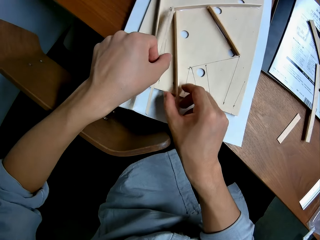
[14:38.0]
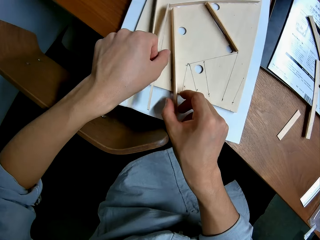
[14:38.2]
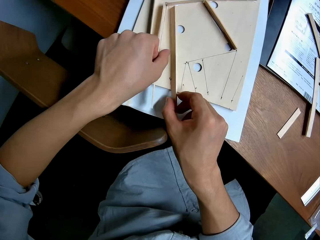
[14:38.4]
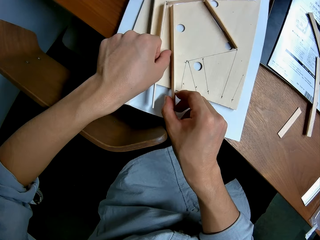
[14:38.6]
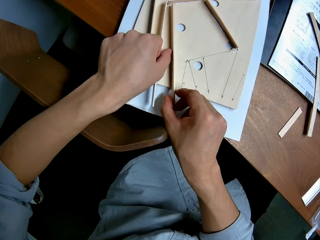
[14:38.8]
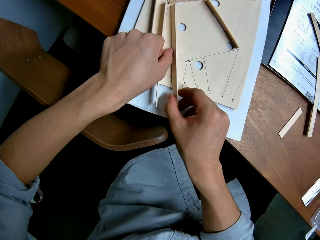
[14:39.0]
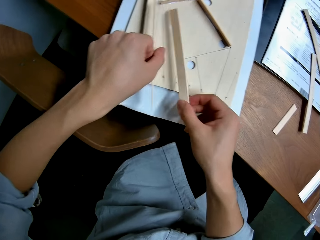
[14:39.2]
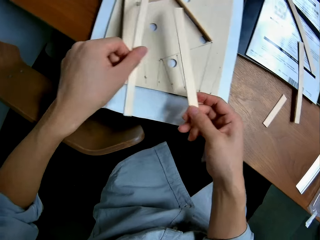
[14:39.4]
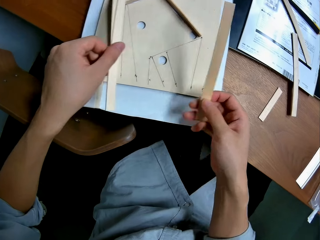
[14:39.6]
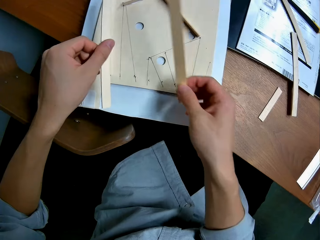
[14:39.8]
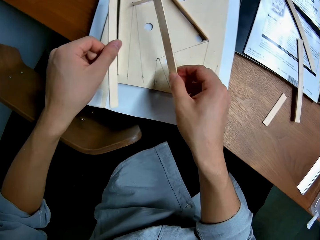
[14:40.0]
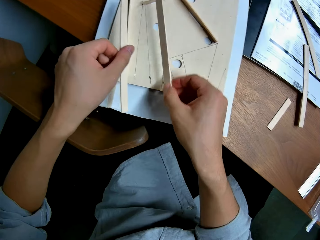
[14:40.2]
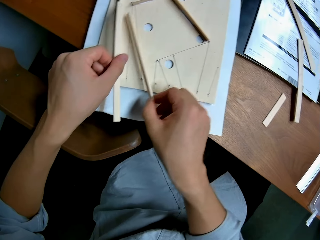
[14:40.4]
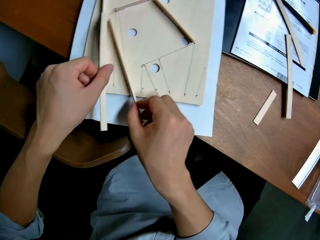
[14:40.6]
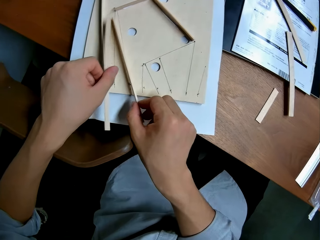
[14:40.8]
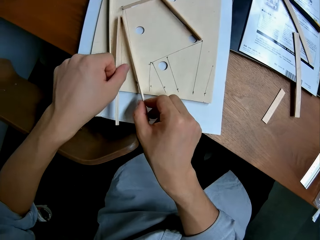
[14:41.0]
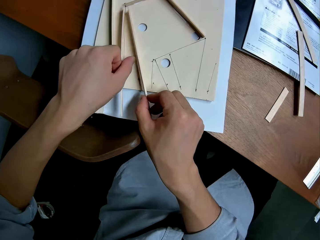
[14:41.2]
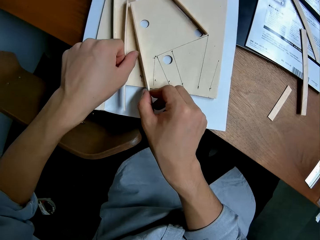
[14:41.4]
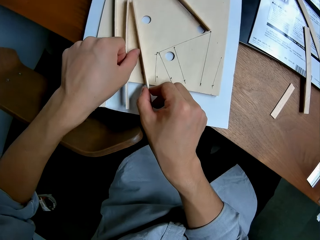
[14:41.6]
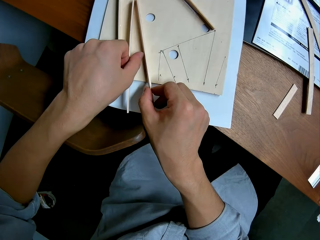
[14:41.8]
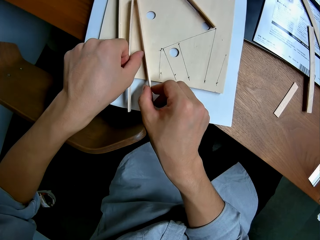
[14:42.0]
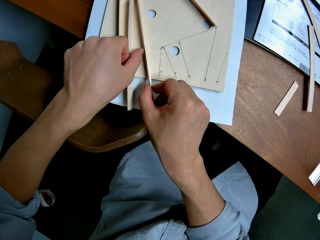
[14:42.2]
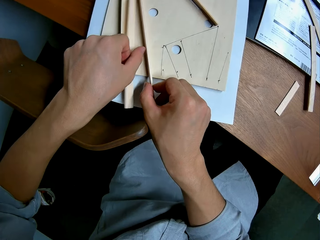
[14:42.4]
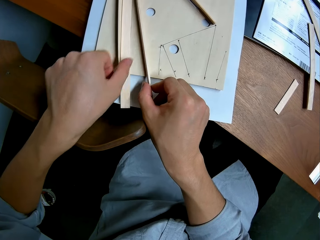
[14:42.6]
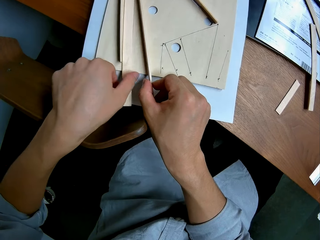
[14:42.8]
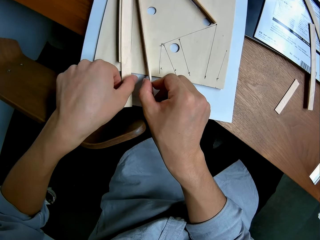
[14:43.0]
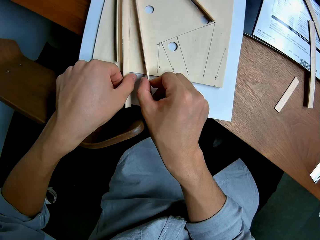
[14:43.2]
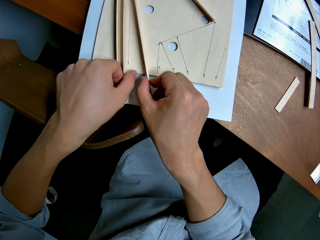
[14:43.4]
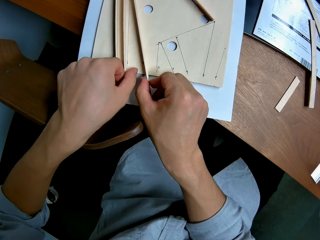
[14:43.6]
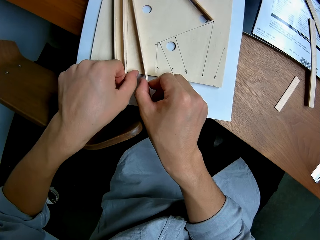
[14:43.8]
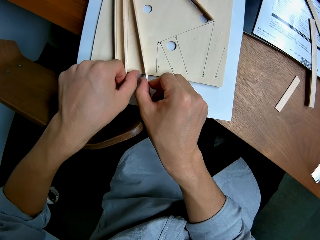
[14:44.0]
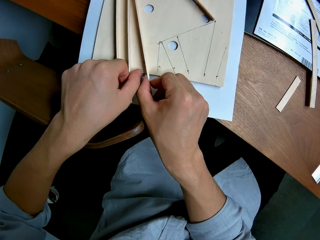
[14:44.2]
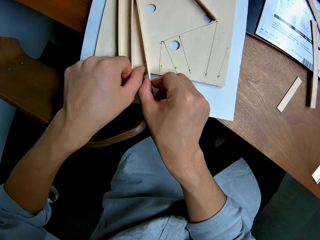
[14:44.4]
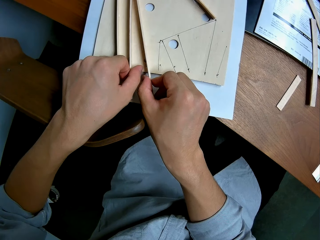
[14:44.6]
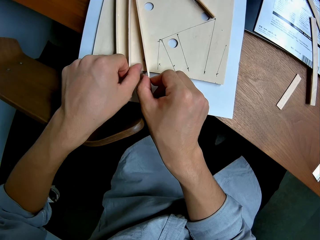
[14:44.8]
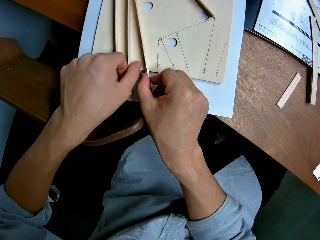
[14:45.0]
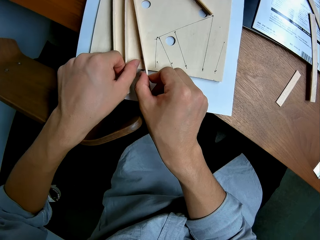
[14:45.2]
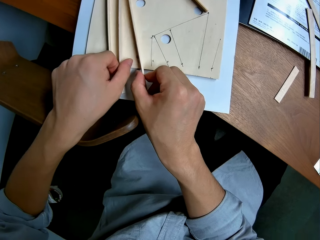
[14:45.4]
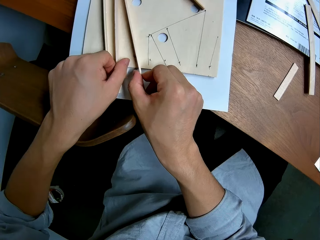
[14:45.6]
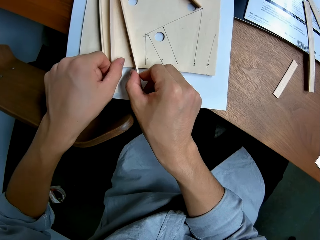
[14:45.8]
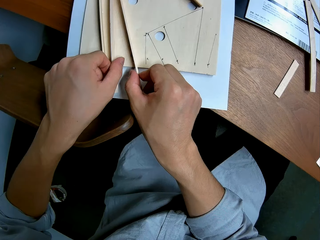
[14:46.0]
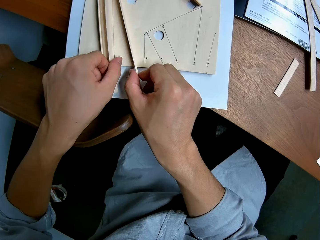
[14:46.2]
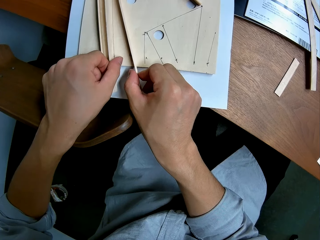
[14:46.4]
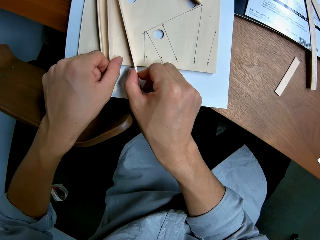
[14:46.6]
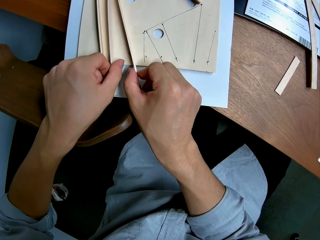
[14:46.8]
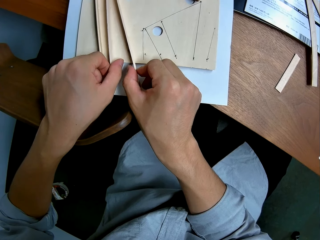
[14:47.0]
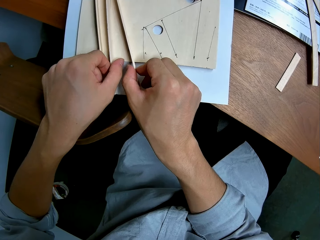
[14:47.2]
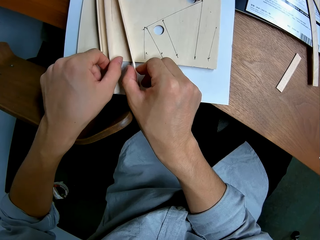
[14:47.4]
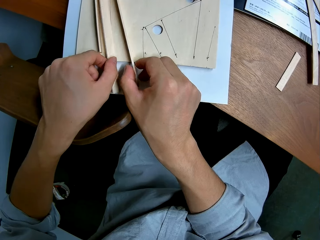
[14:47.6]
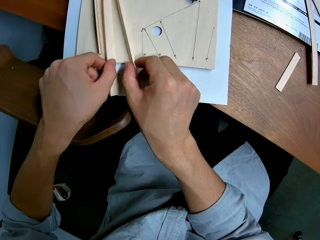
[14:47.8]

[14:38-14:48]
The camera wearer places two pieces of wood on the wood structure.

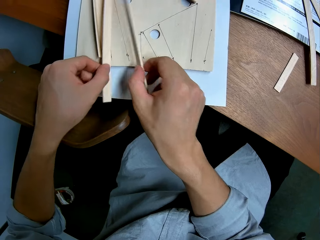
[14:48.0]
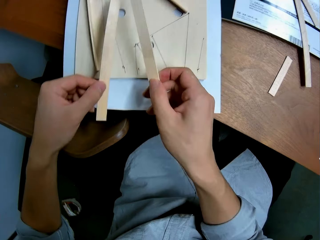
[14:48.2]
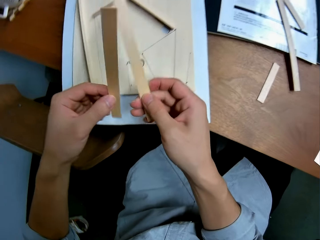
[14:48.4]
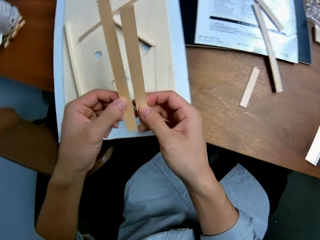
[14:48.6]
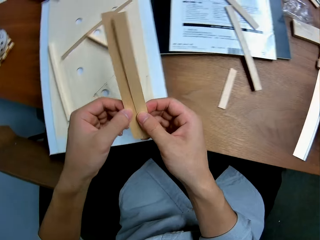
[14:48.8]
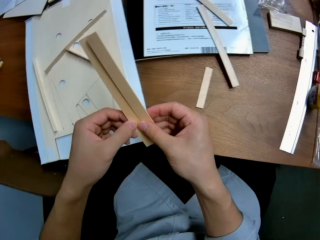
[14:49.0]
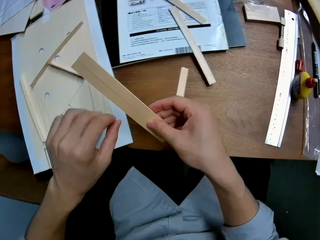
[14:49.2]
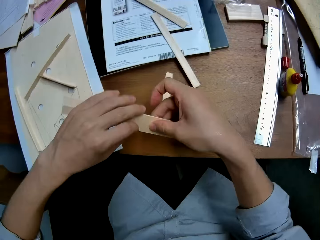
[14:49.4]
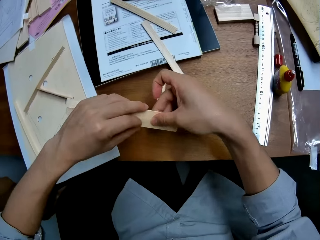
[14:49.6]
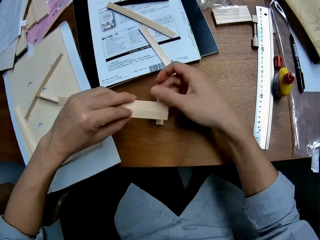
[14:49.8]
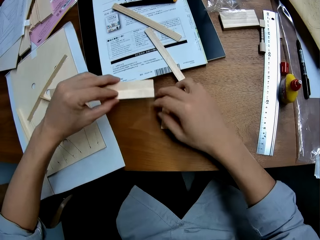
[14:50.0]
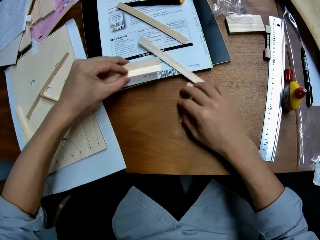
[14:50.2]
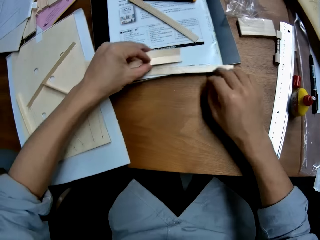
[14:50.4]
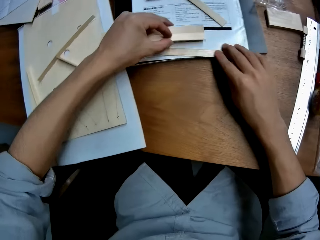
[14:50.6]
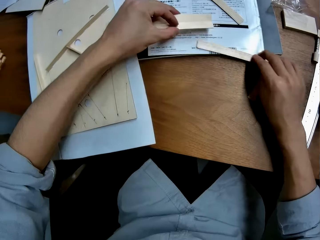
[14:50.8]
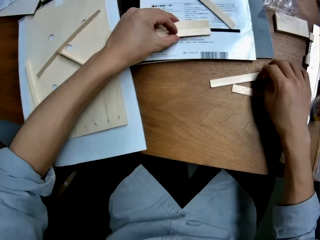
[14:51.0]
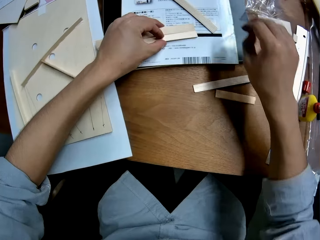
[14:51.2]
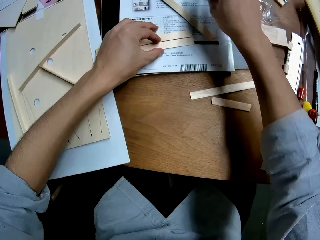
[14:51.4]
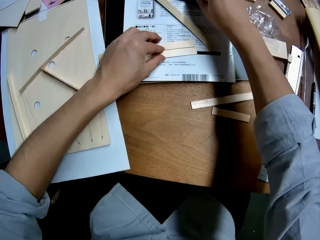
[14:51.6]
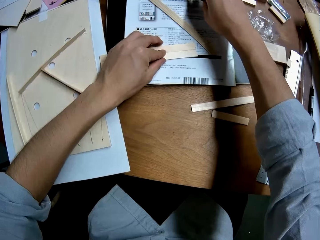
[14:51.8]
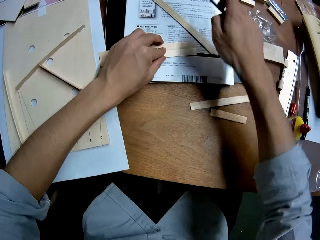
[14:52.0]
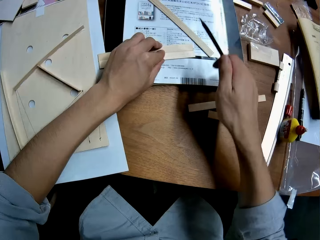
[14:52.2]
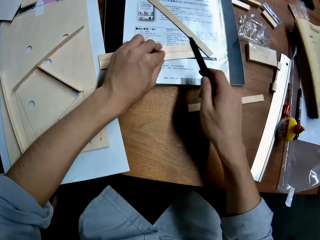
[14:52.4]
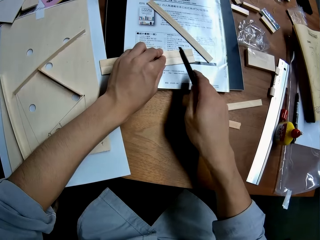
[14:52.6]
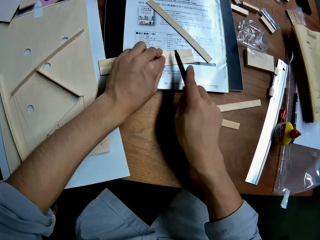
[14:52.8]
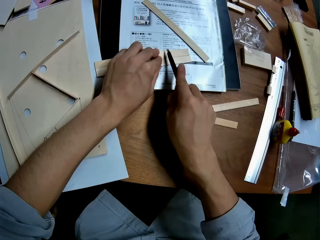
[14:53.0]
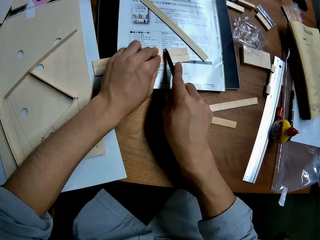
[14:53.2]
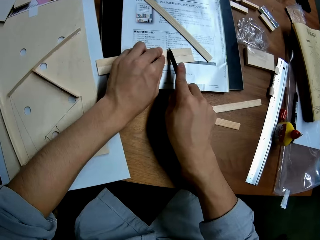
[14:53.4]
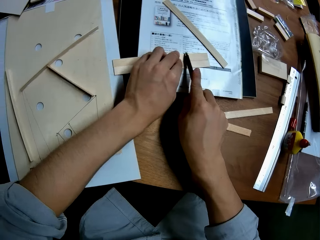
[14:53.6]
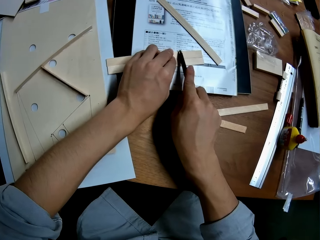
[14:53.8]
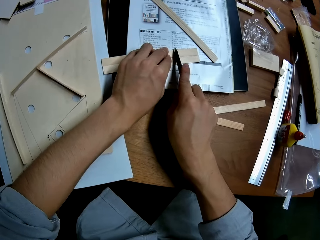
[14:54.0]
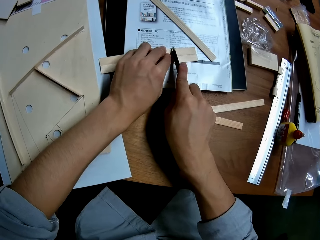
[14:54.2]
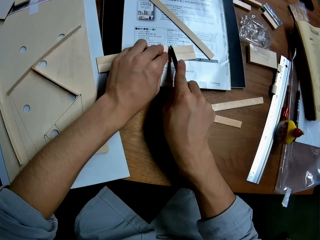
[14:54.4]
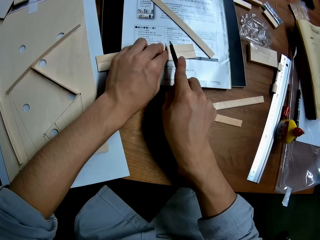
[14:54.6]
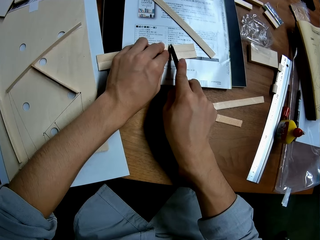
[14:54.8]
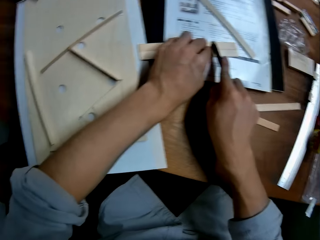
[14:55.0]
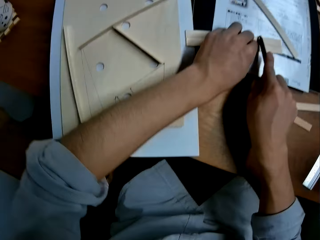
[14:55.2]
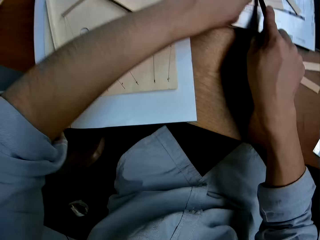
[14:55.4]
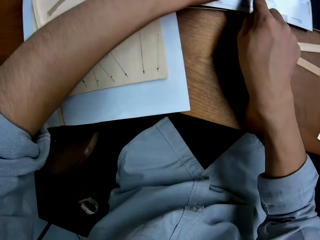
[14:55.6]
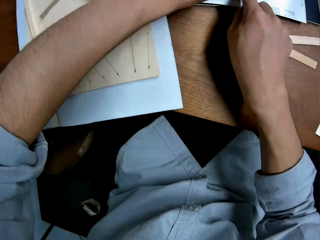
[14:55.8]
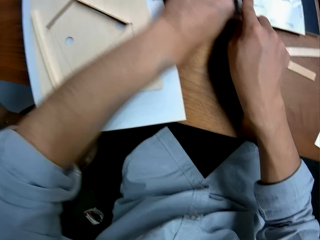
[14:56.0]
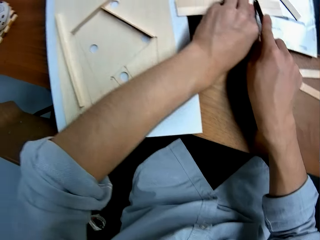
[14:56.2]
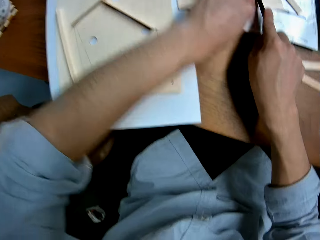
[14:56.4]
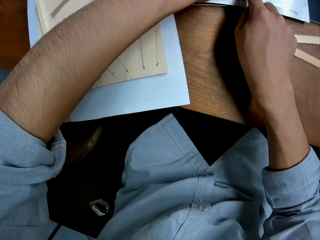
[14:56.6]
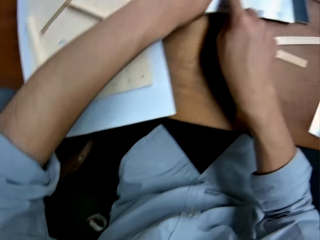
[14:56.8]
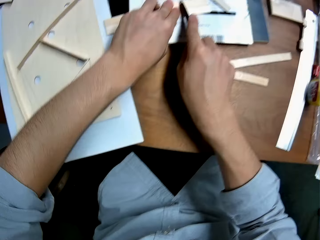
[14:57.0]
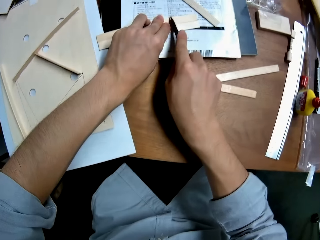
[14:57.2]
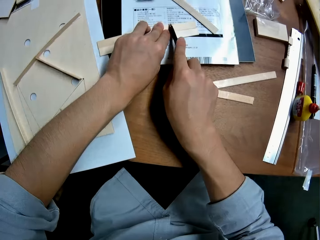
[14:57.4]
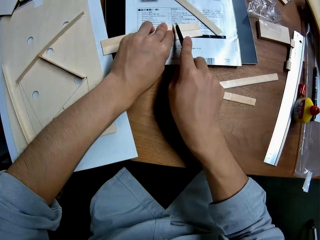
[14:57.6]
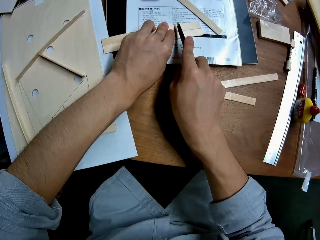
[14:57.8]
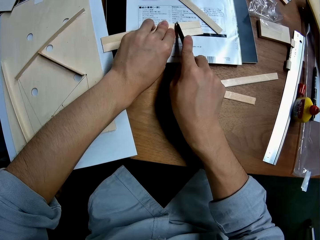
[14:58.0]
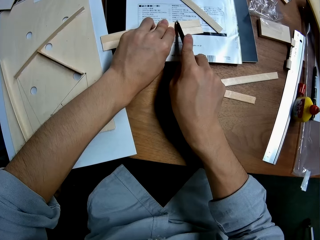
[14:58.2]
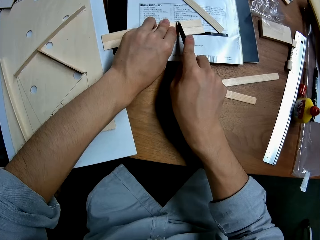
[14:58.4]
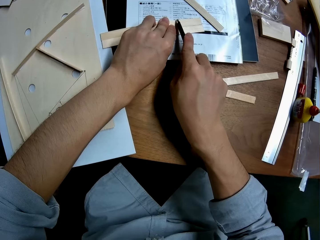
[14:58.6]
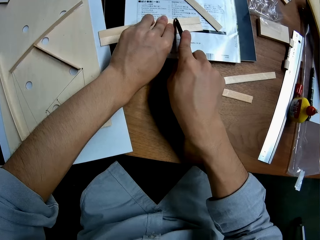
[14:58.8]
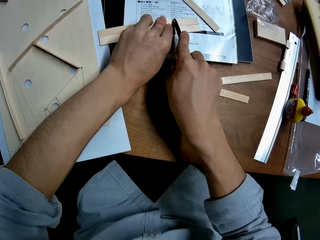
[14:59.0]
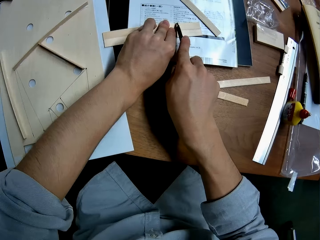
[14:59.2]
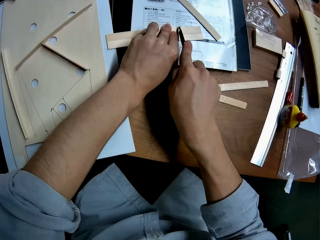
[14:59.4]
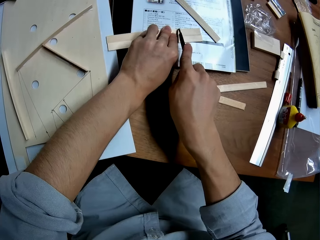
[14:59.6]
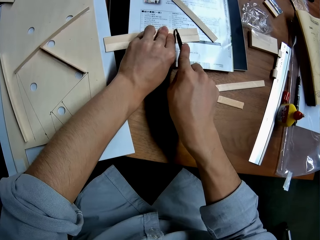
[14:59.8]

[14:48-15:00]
The camera wearer puts the pieces of wood on the table. They pick up a cutter from the table. They cut the wood with the cutter.
